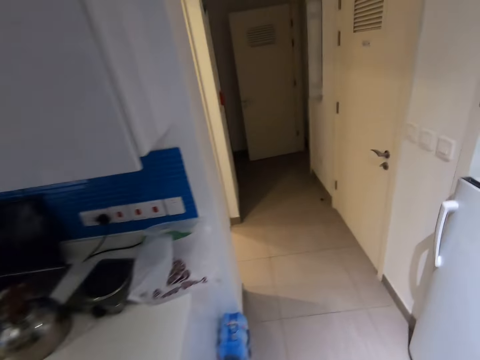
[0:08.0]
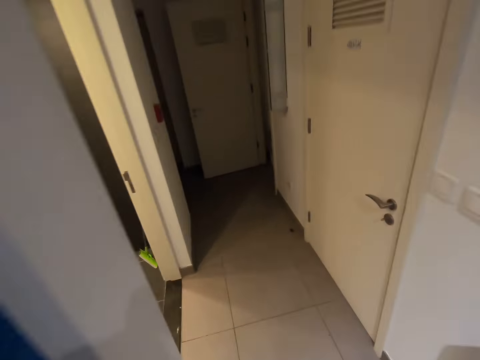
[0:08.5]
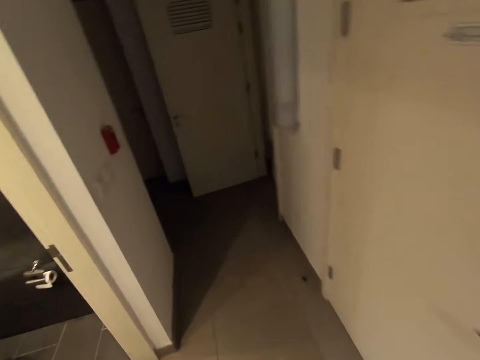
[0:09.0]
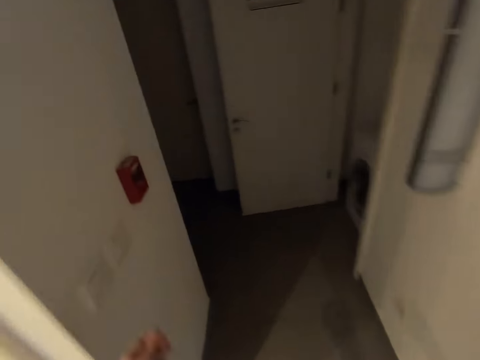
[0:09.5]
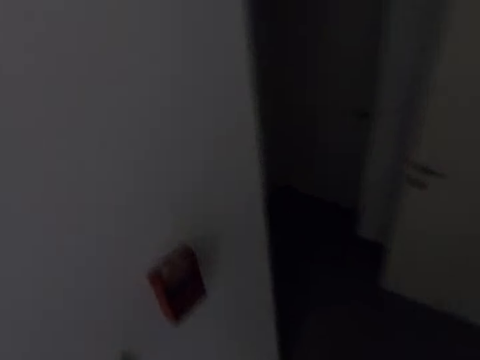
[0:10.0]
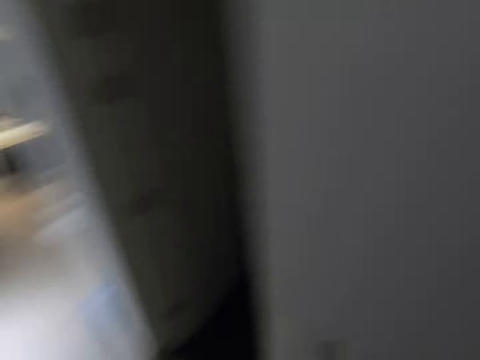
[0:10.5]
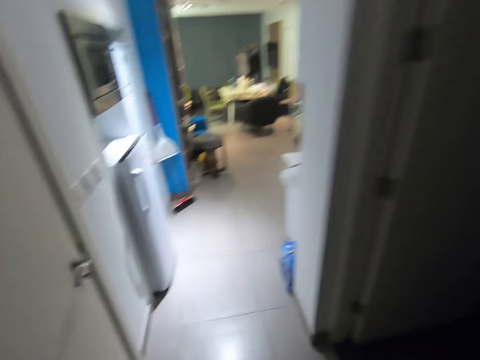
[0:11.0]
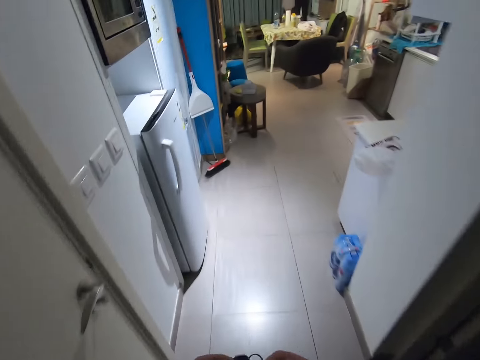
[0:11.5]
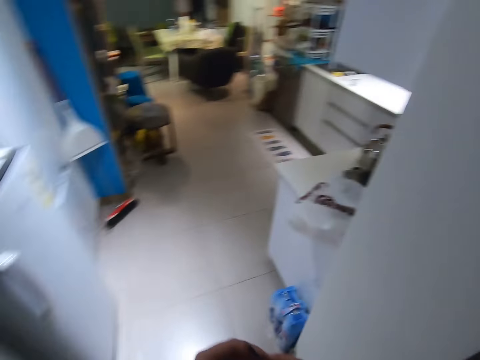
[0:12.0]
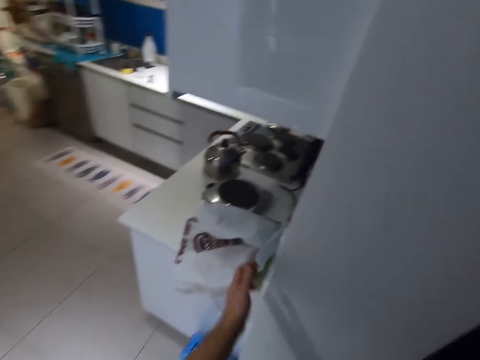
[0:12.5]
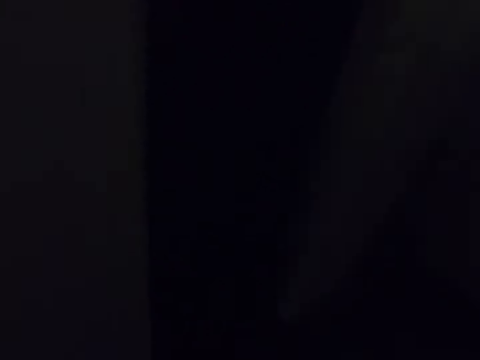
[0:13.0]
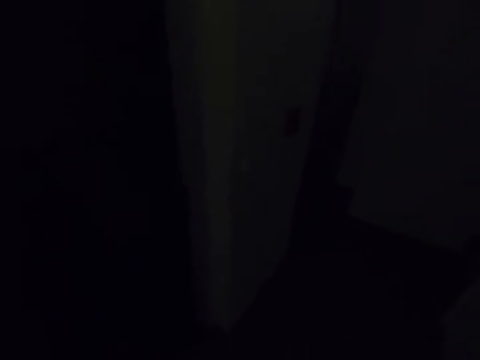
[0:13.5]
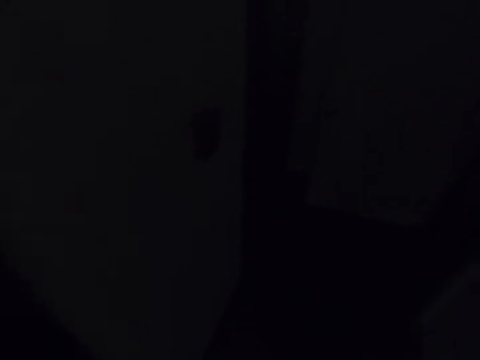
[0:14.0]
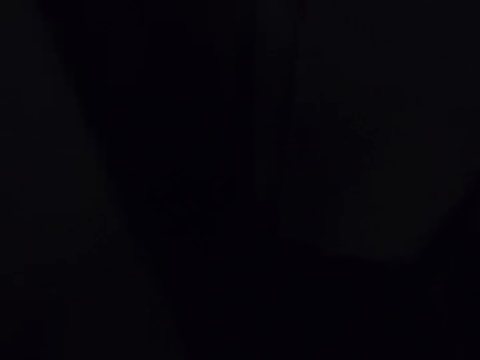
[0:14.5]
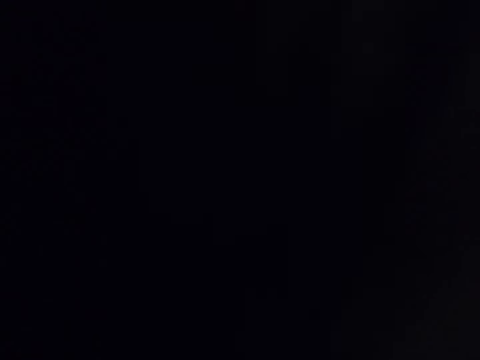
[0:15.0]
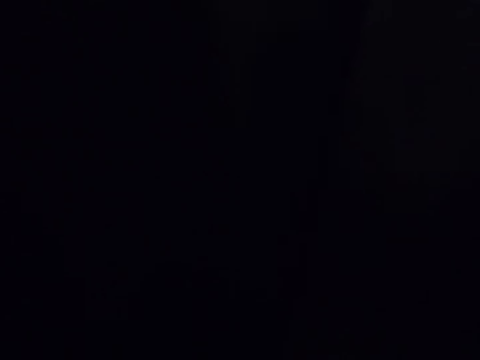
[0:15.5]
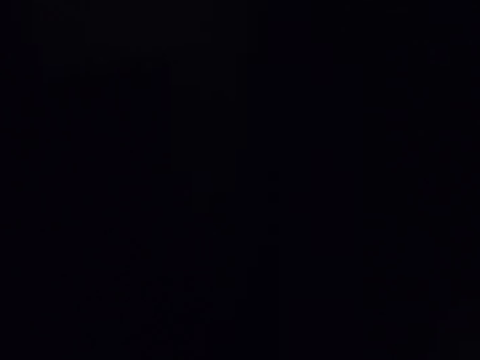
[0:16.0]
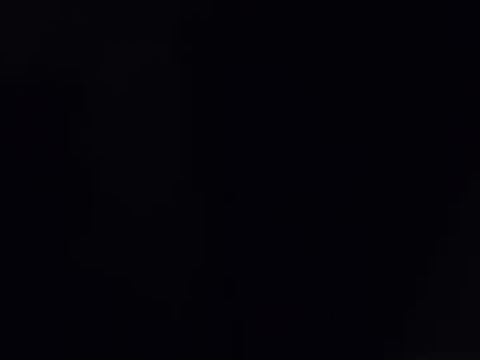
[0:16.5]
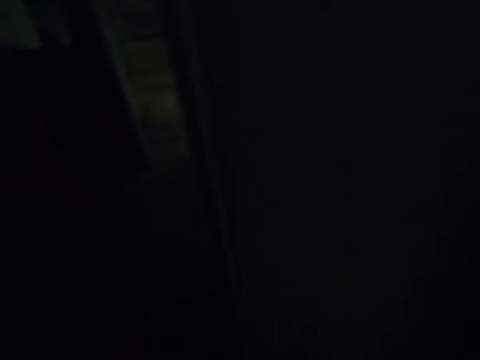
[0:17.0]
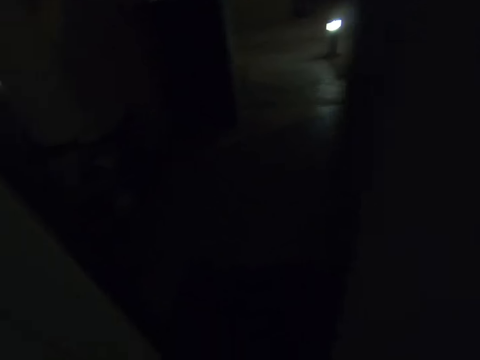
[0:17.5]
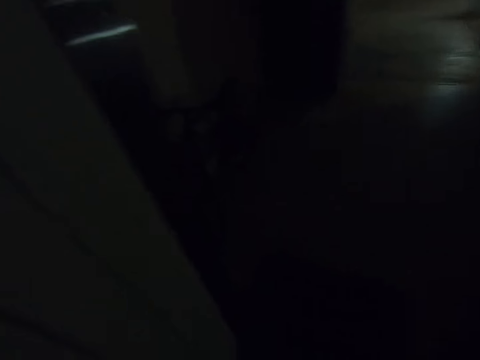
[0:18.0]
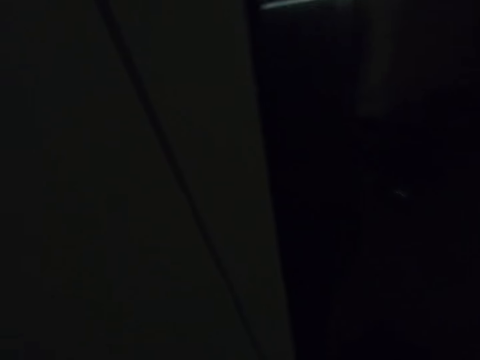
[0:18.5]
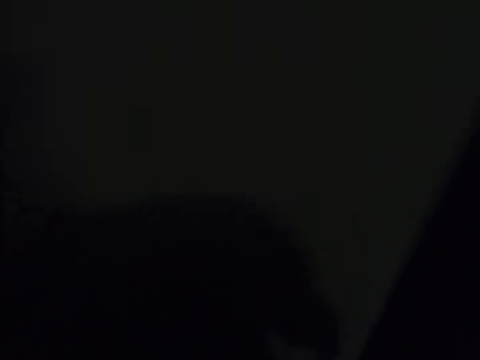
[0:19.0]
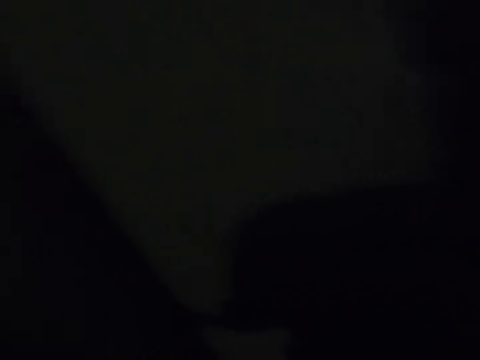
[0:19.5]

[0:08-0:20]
The camera wearer switches off a light with his right hand. He switches off the light in the kitchen with his left hand. He walks towards a door.

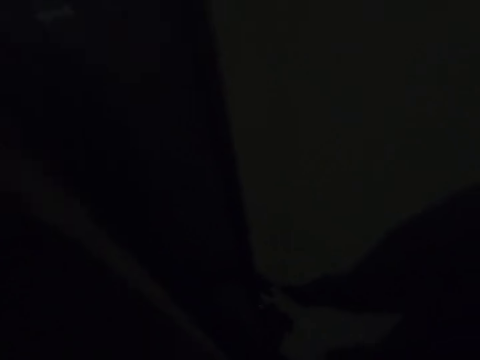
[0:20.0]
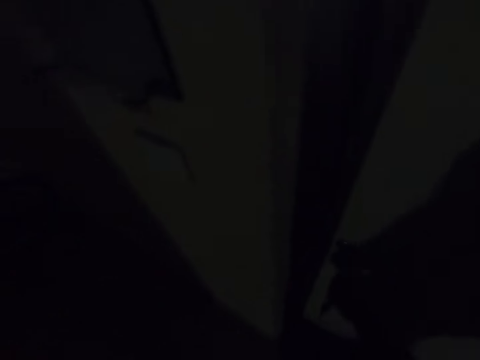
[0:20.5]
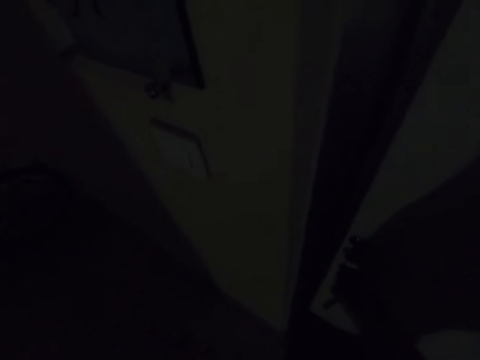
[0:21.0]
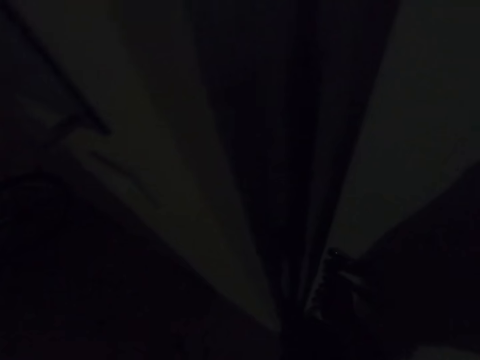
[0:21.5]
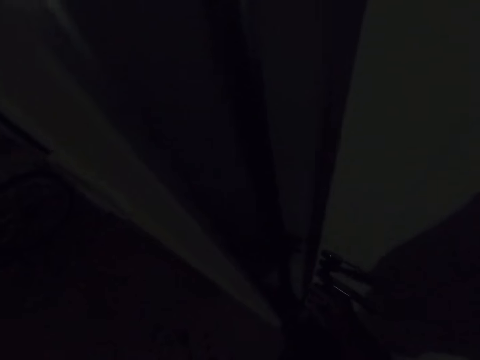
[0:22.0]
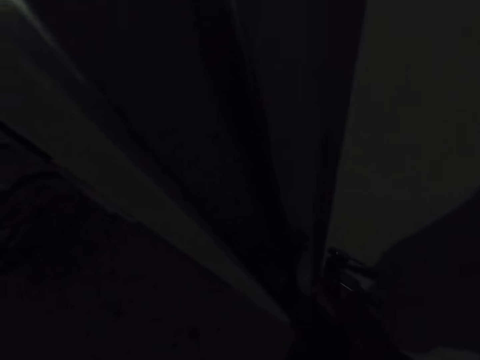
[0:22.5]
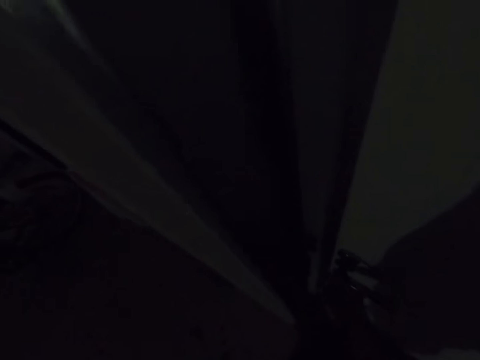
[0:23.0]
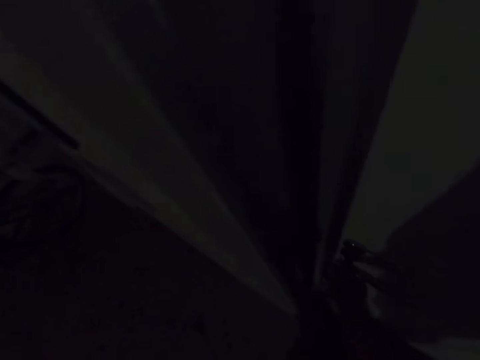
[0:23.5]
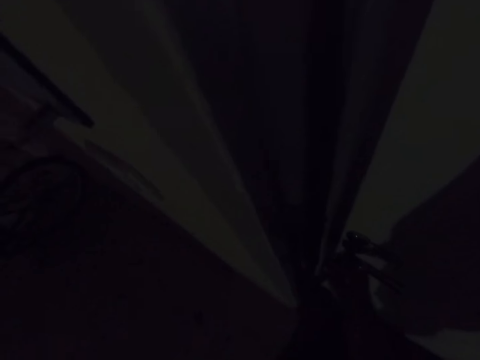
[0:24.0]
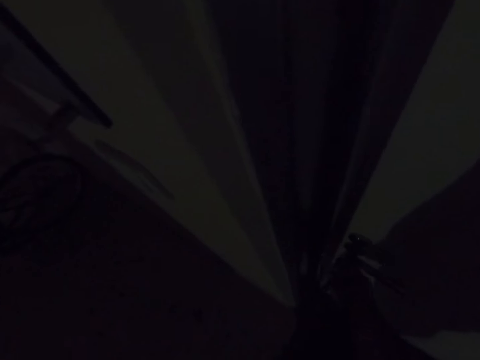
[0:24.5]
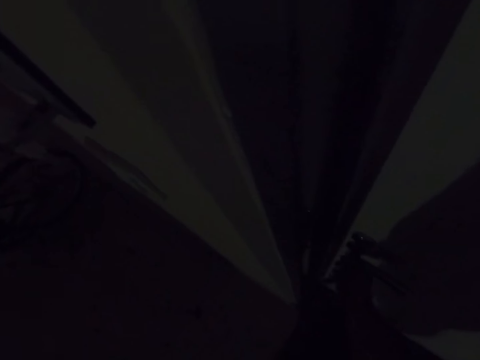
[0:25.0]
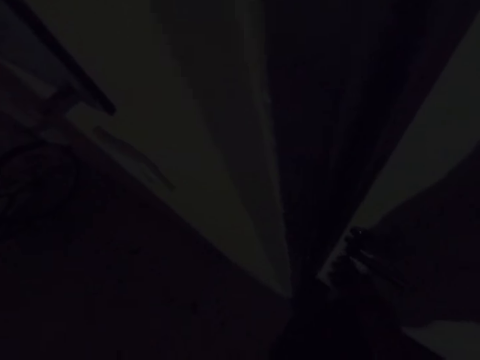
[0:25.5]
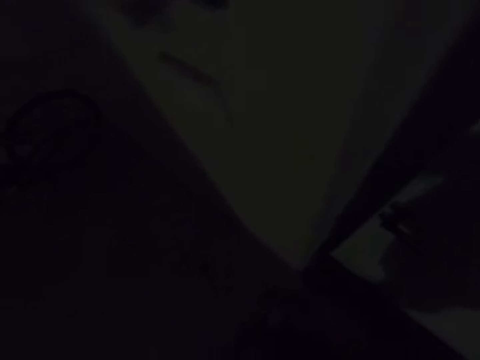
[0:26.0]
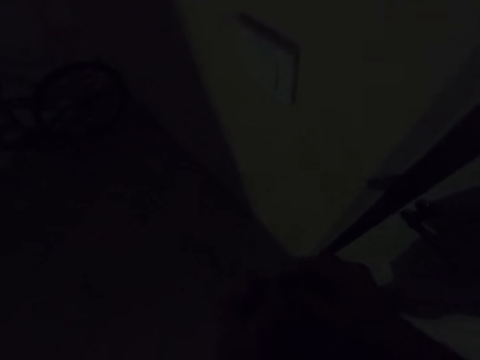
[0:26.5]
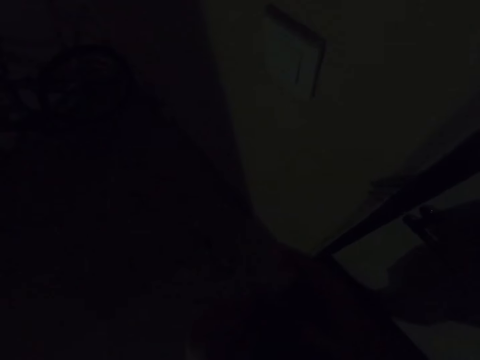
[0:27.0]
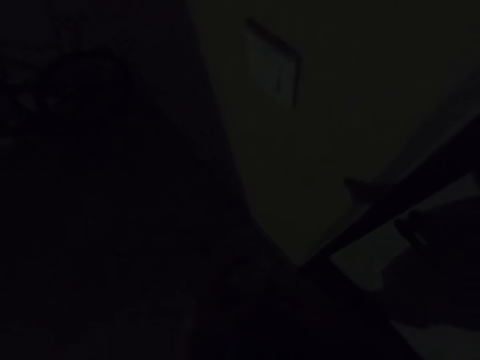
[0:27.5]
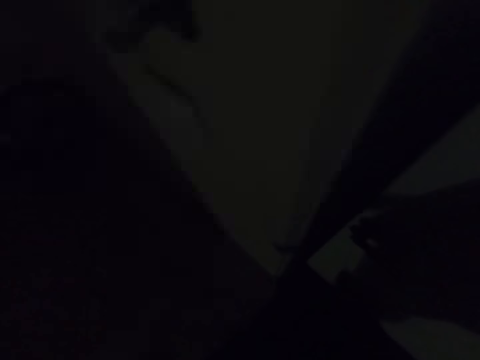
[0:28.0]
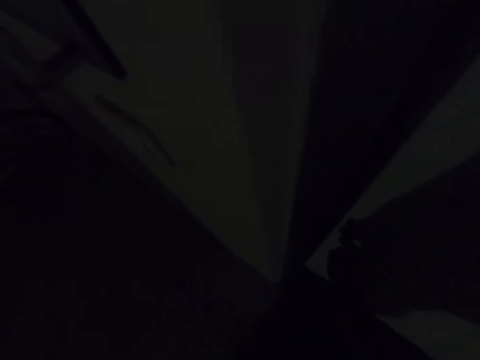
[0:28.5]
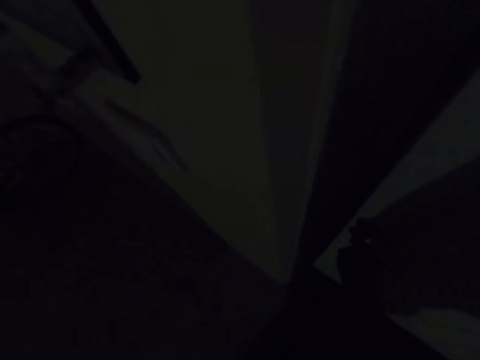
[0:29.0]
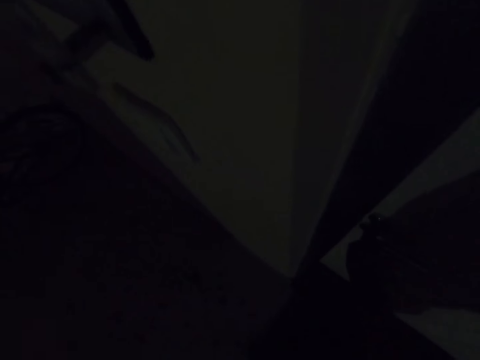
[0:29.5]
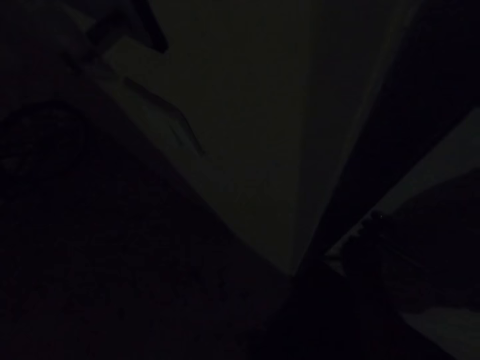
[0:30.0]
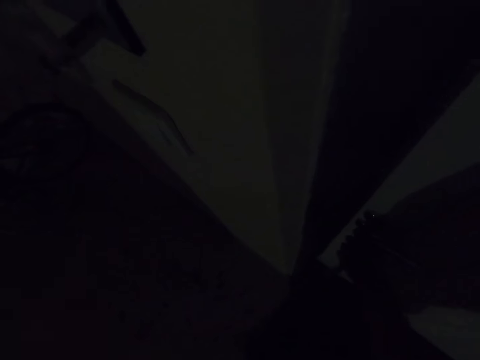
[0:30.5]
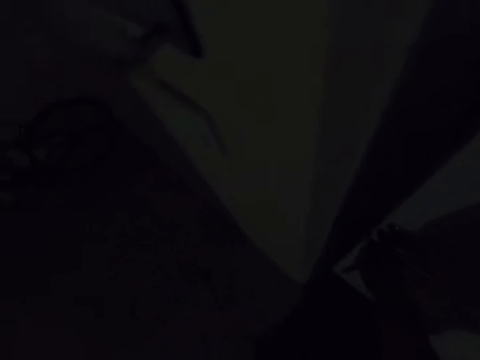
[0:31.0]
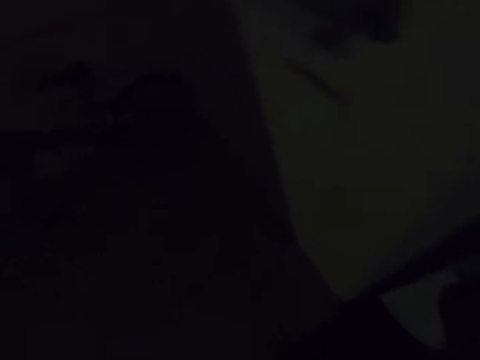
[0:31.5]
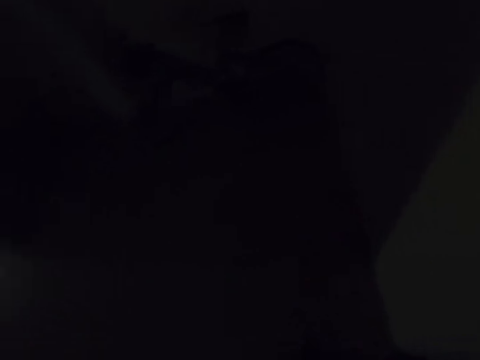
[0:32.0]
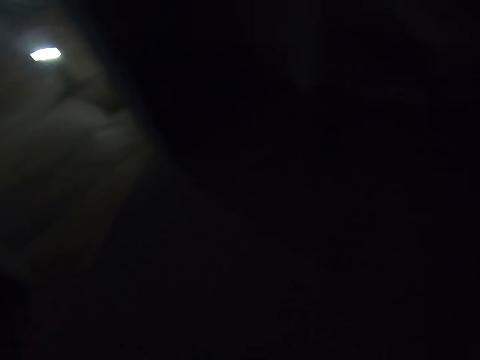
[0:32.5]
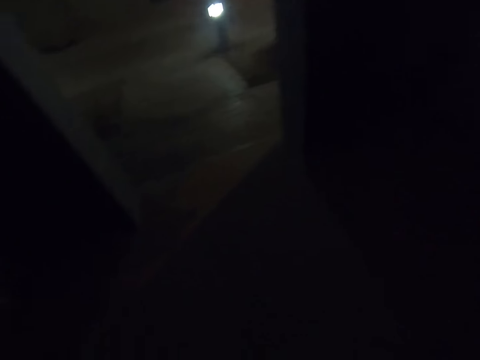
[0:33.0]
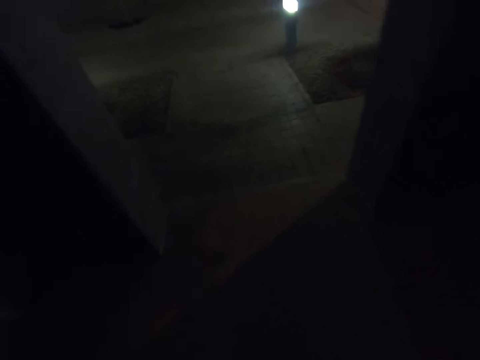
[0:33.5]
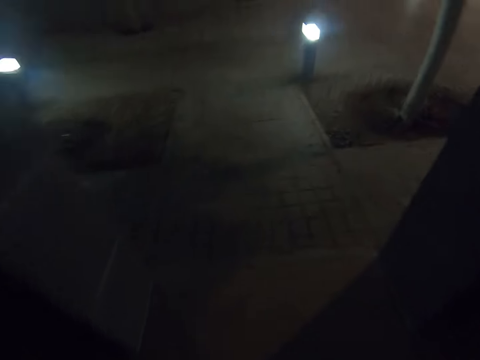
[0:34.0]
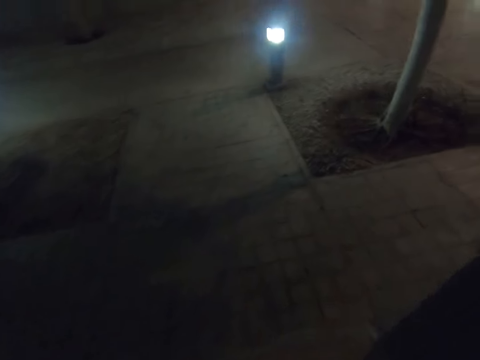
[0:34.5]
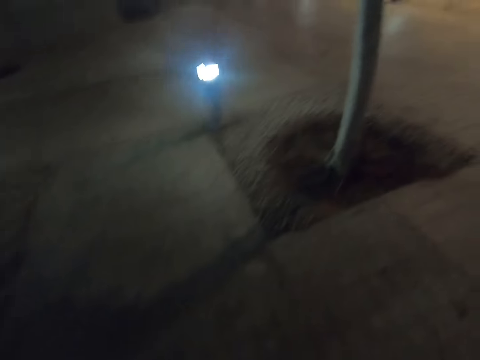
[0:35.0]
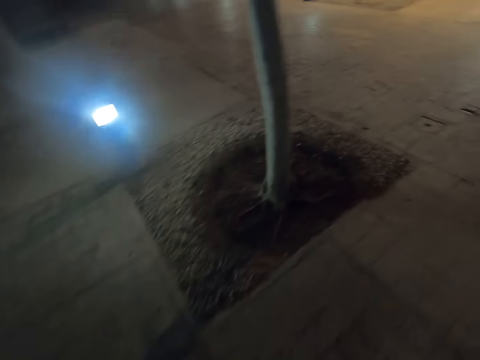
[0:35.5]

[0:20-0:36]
The camera wearer is walking. He locks the door with a key with his right hand. He is closing the door.
